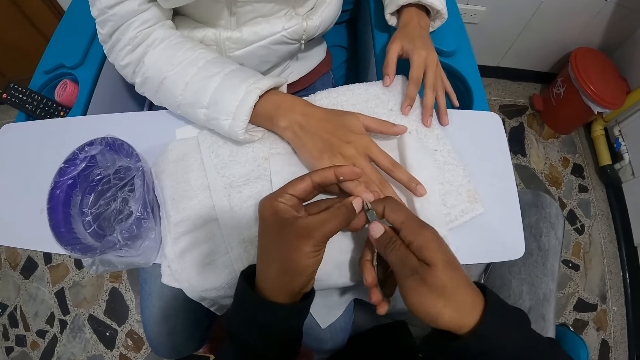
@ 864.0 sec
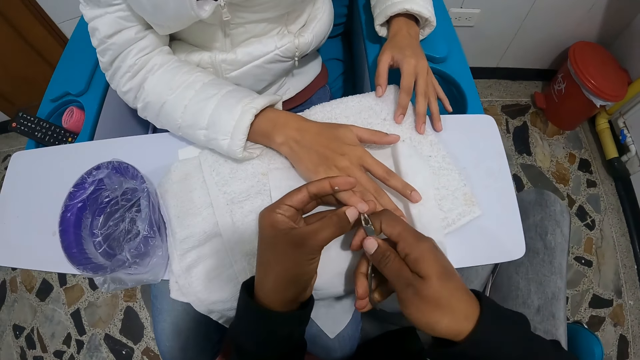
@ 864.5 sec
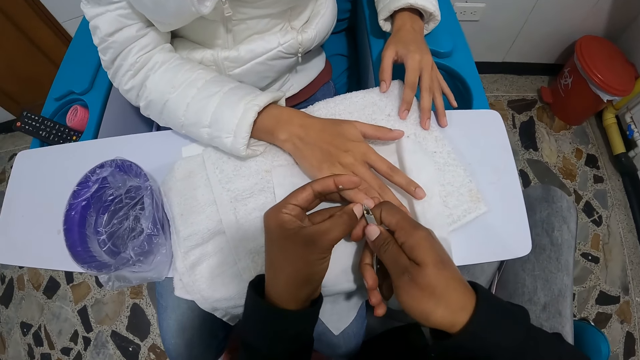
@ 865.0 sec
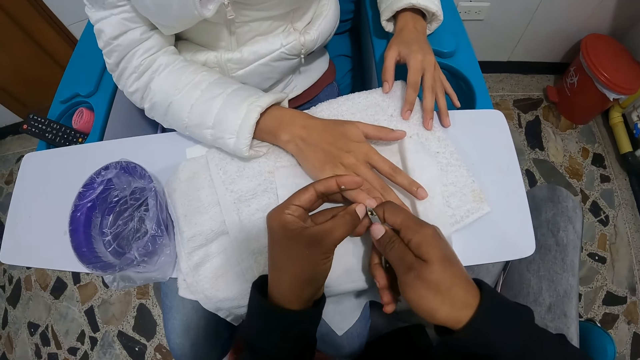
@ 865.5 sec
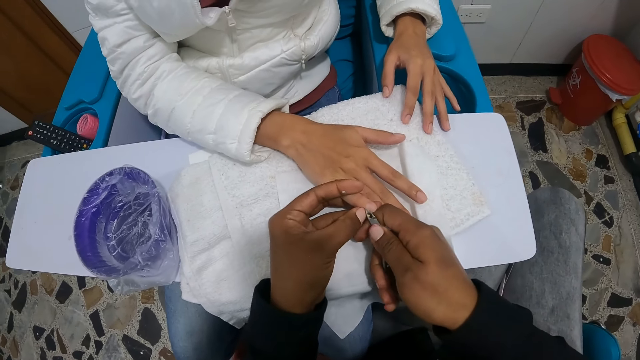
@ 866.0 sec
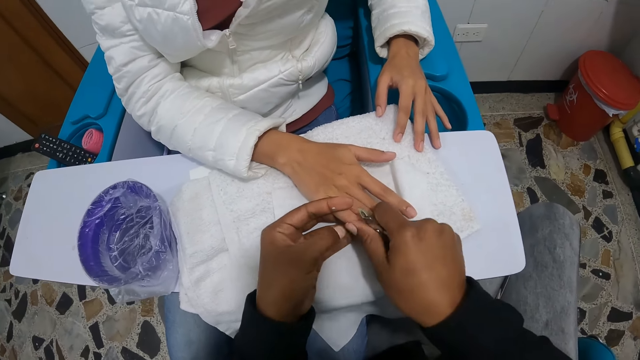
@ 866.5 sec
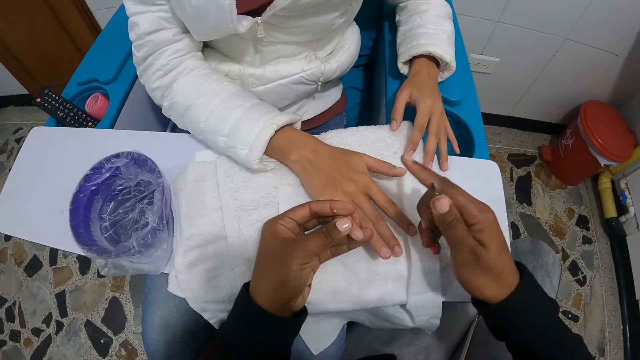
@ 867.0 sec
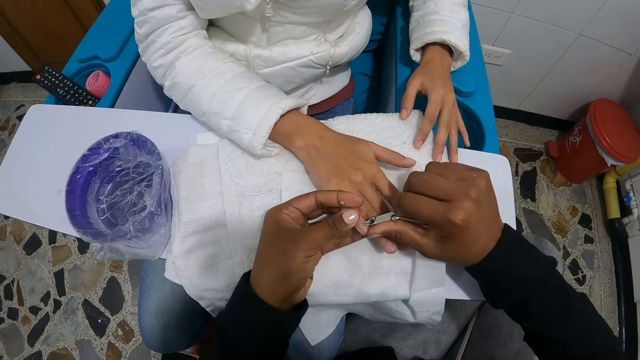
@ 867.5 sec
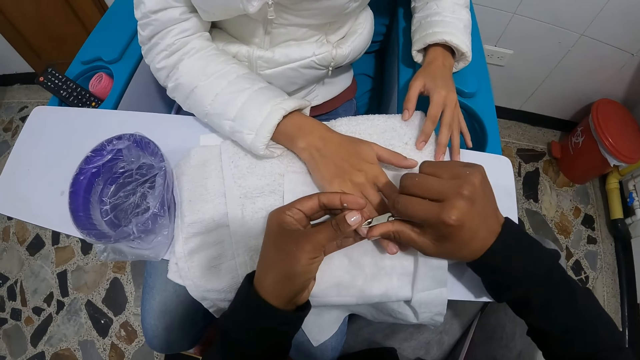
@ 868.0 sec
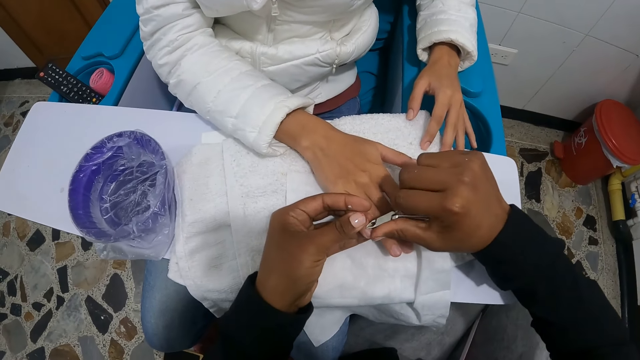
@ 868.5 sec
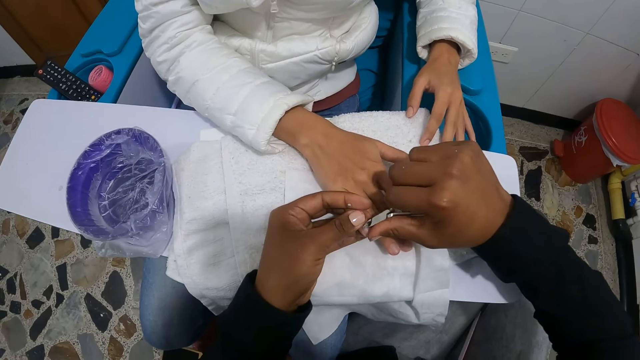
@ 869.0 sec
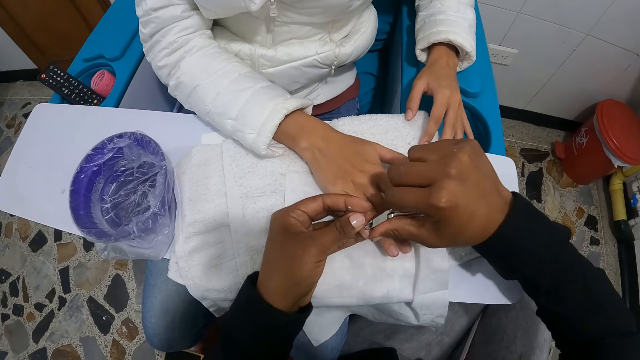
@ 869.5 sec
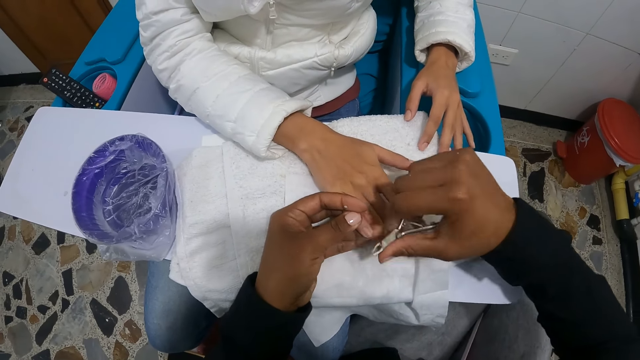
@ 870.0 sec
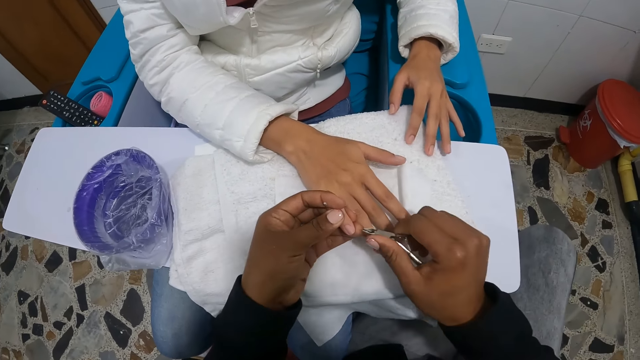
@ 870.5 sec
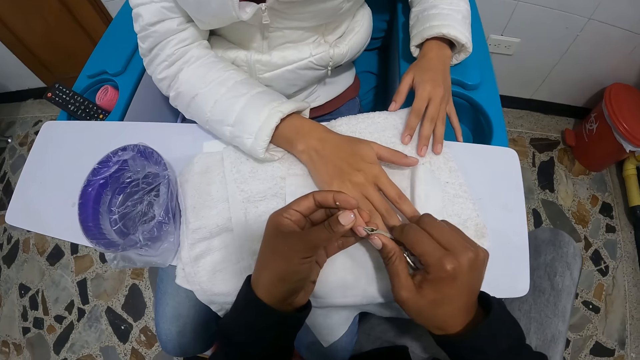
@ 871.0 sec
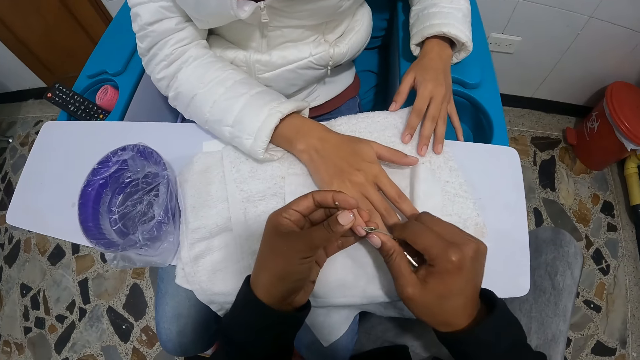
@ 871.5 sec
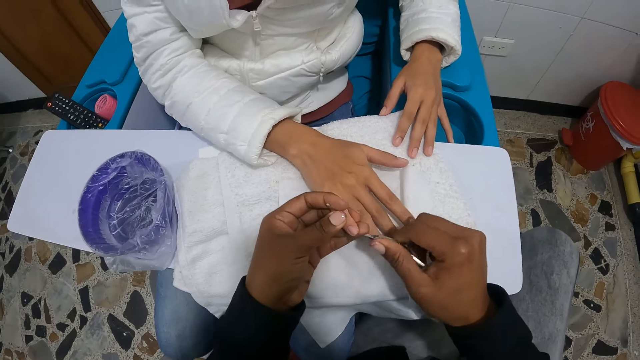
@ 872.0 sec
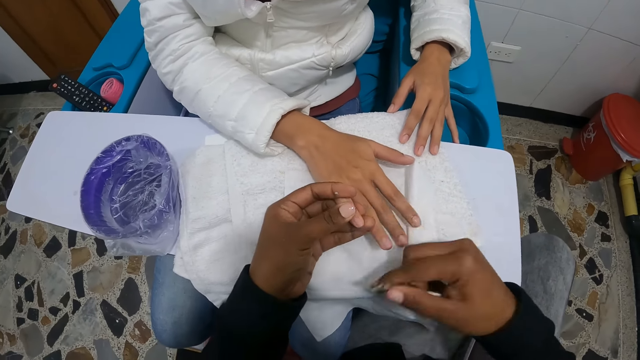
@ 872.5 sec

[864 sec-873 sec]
The camera wearer removes the woman's cuticles. She fixes the woman's right nails with the nail clipper in her right hand.

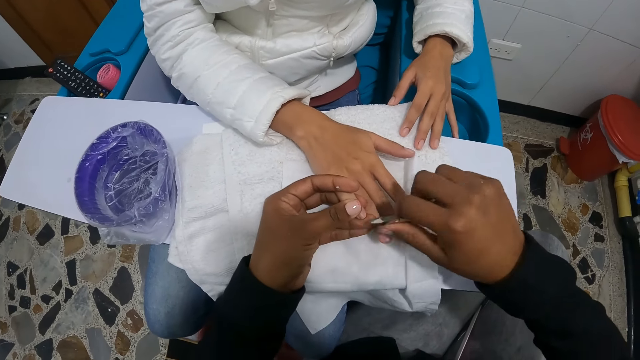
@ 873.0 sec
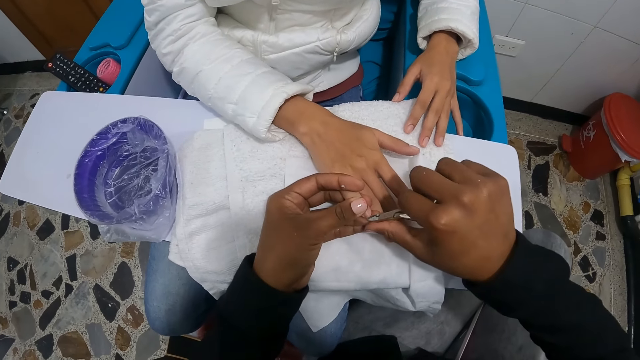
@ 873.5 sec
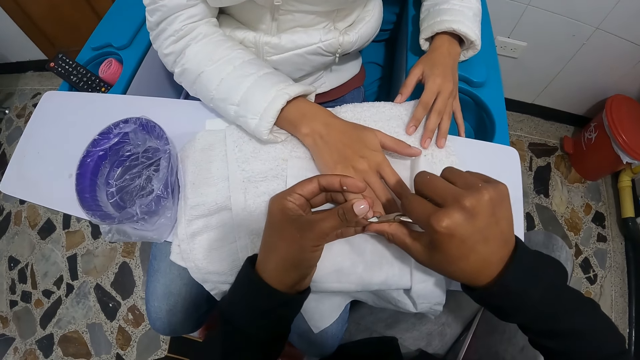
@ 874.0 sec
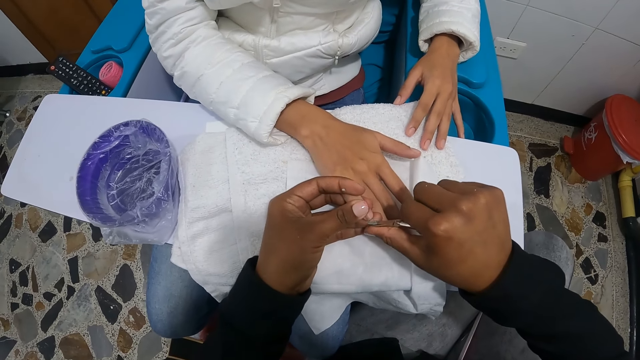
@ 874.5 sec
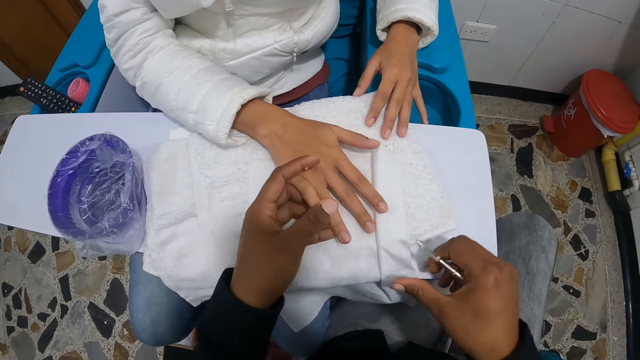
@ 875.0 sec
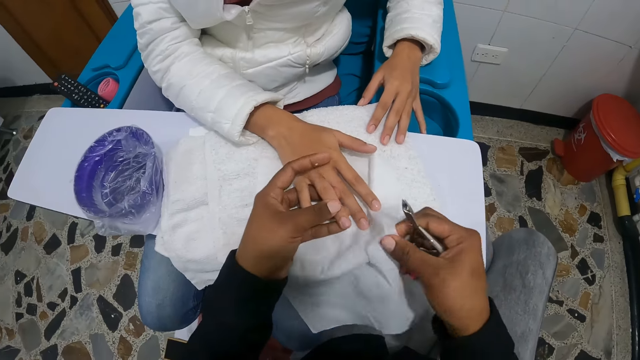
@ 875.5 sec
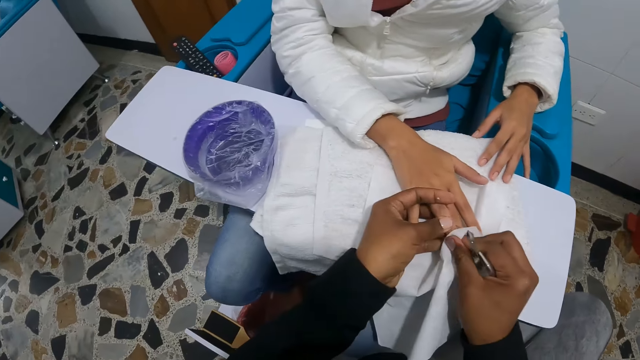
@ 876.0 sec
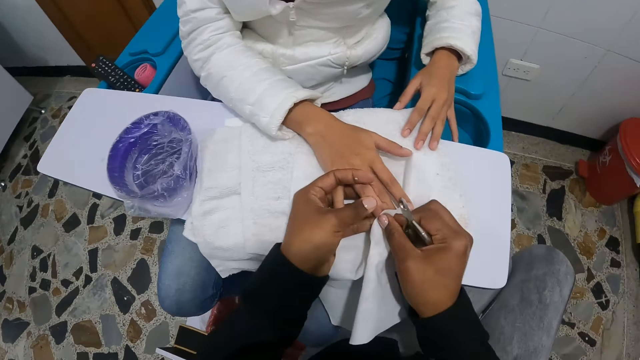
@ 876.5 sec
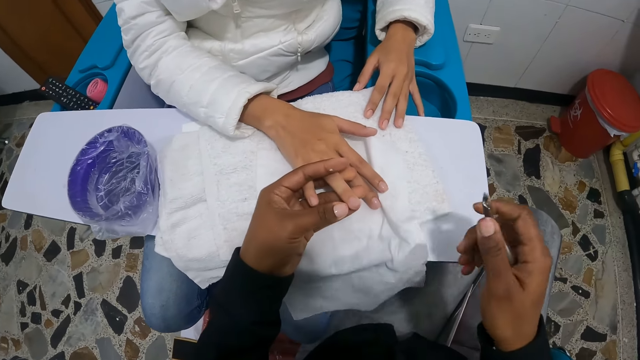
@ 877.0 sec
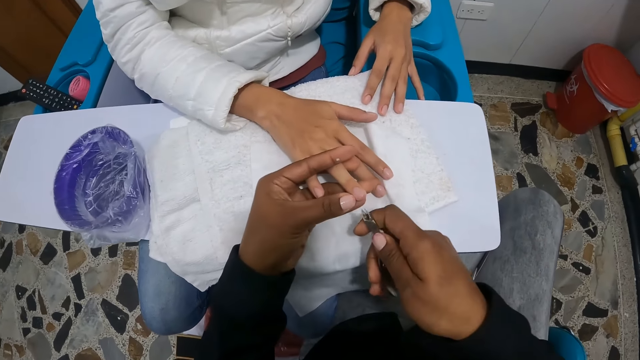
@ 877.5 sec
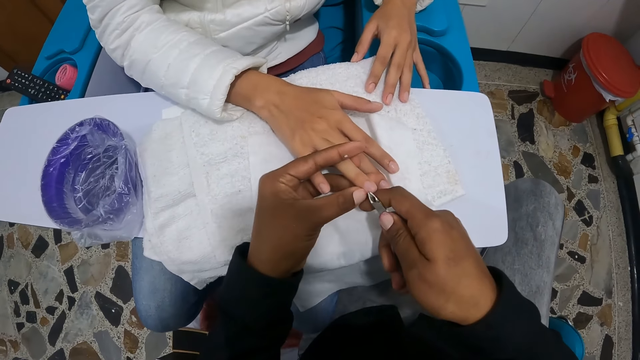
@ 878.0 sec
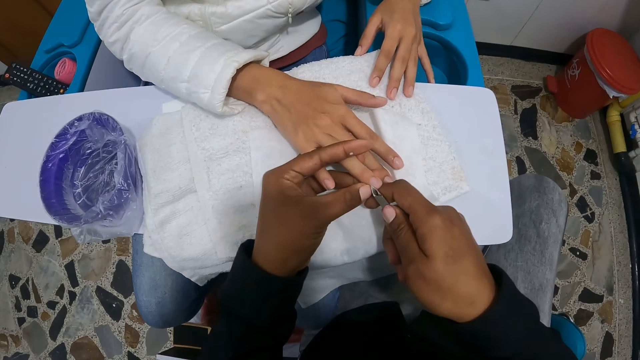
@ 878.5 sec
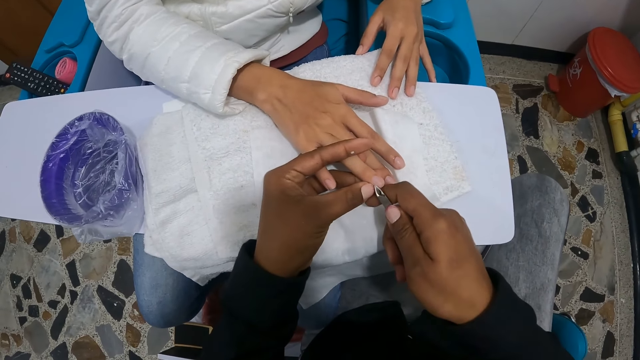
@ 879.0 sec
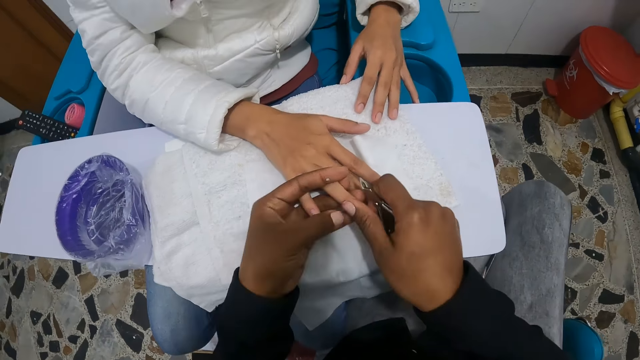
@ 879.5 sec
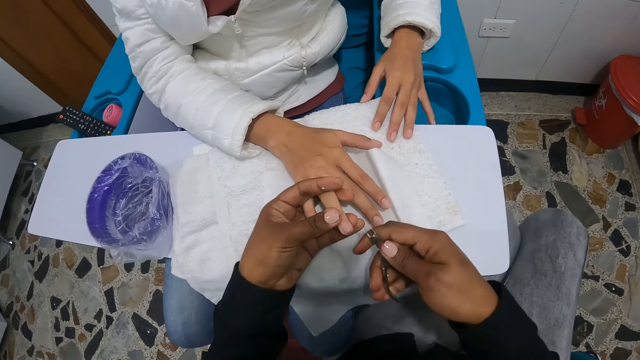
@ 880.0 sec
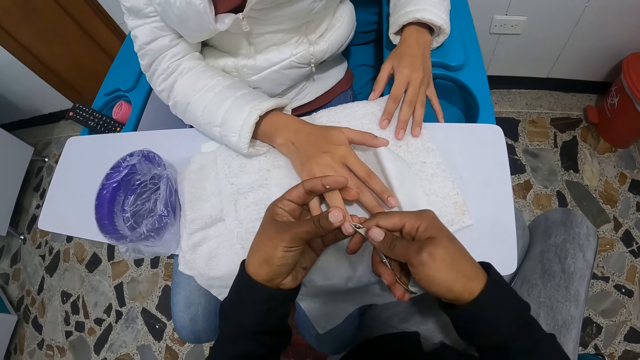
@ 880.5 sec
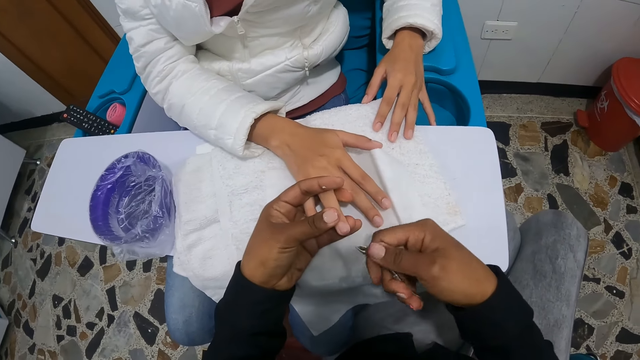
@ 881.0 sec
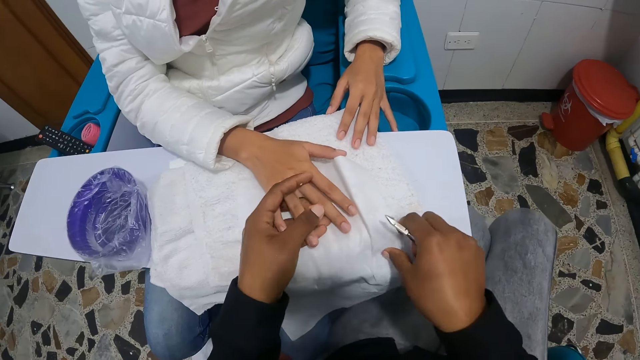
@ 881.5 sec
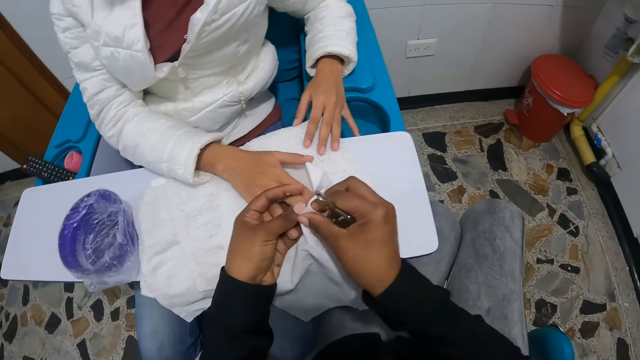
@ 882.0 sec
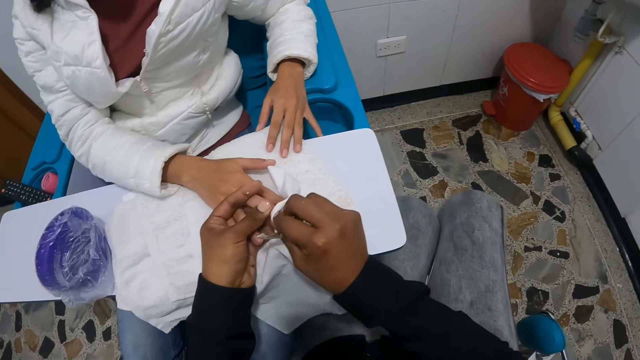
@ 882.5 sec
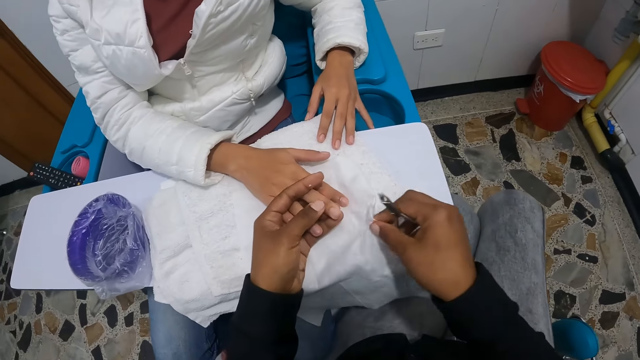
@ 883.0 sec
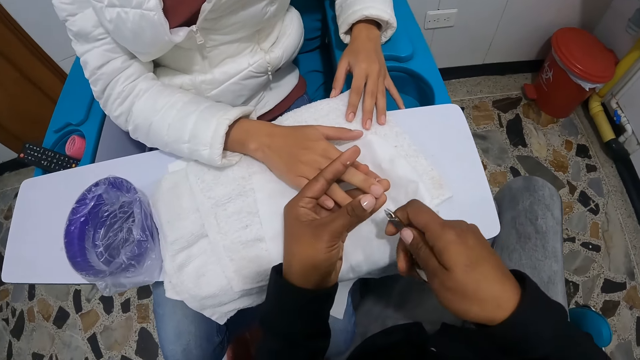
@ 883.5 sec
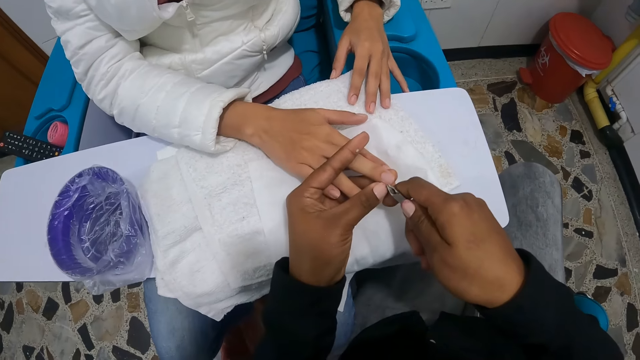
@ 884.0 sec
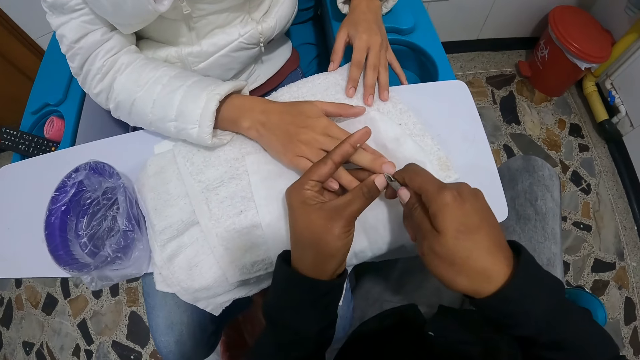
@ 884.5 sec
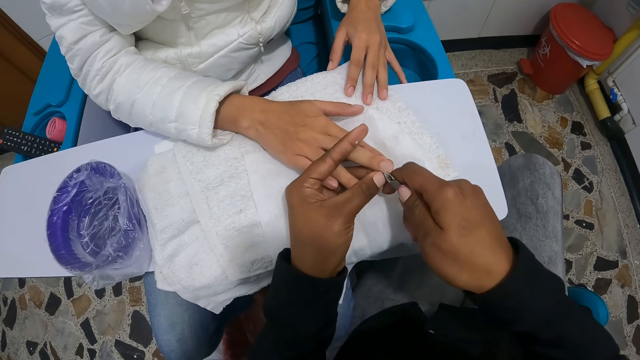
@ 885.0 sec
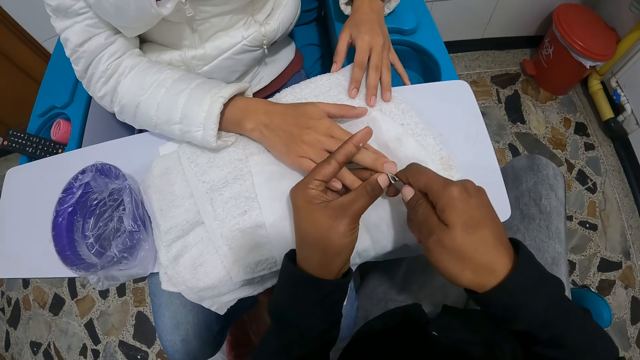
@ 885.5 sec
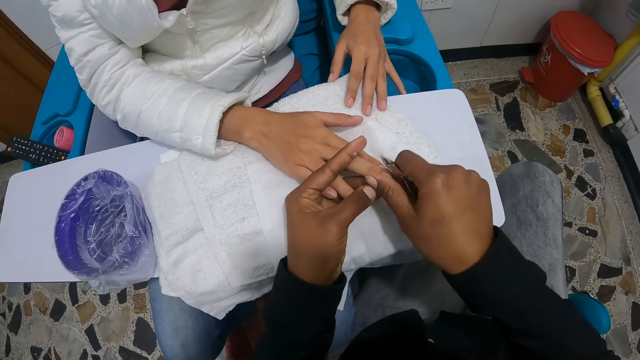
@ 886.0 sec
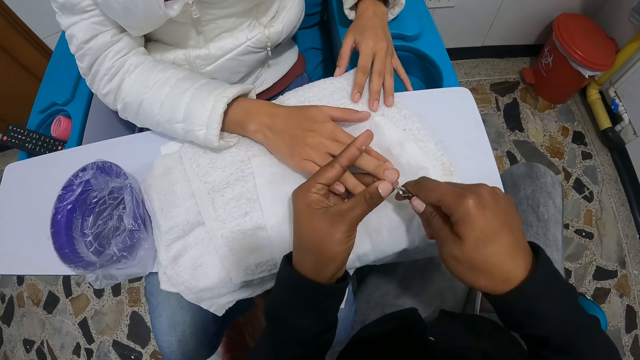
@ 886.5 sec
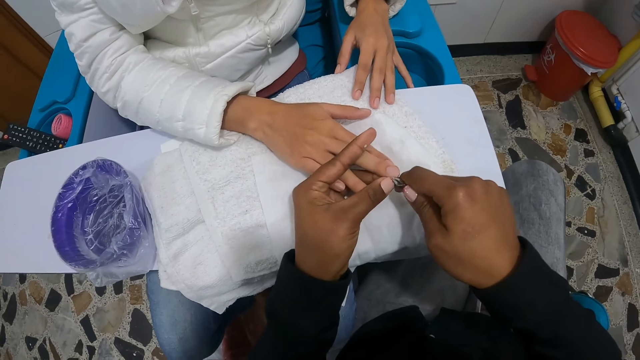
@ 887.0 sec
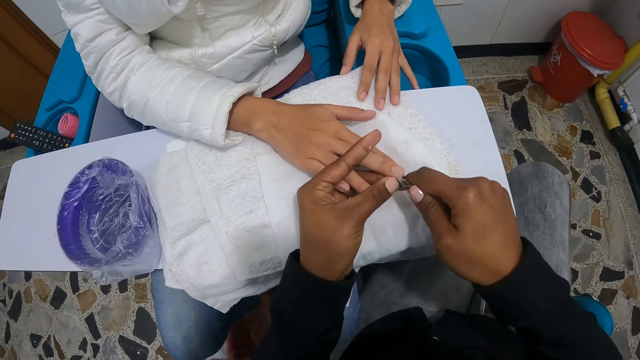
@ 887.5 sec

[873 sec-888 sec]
The camera wearer cleans the woman's right nails, the ring finger nail, with the hand towel in her right hand. She fixes the woman's right nails with the nail clipper in her right hand. She removes the woman's cuticles. She cleans the woman's right nails, the middle finger nail, with the hand towel in her right hand. She removes the woman's cuticles. She fixes the woman's right nails with the nail clipper in her right hand.
